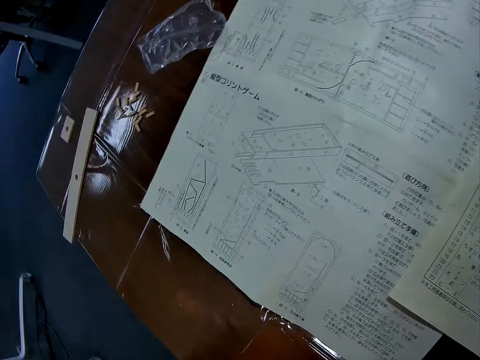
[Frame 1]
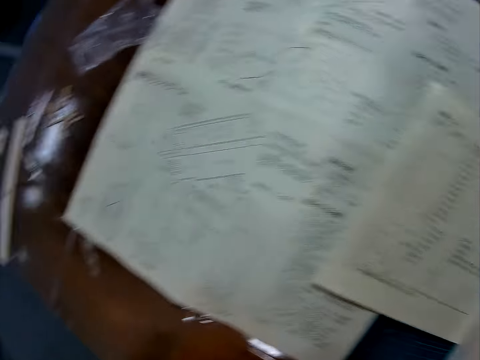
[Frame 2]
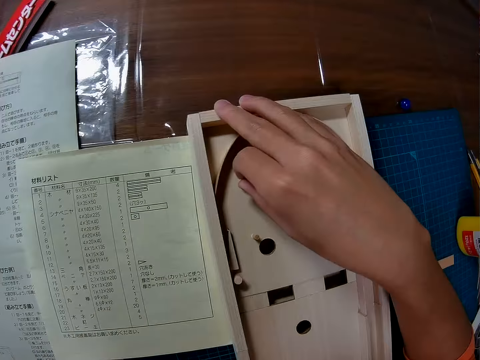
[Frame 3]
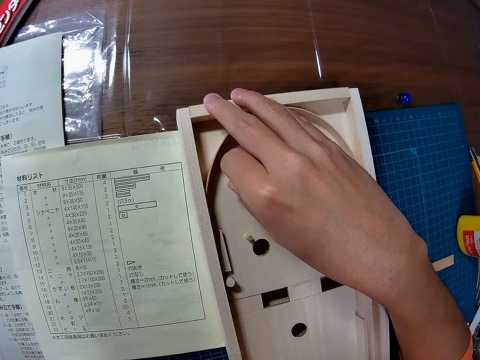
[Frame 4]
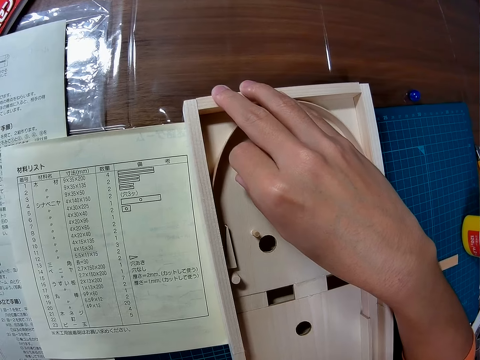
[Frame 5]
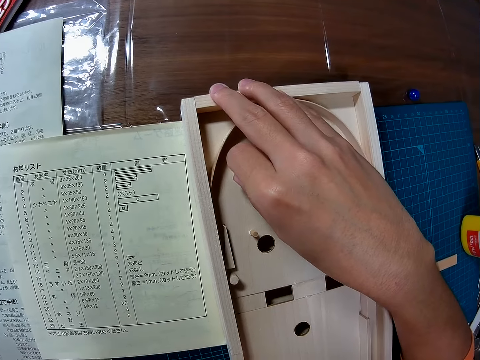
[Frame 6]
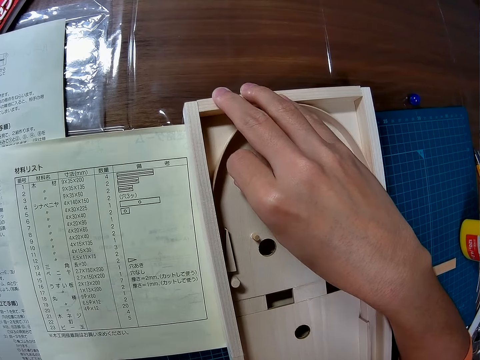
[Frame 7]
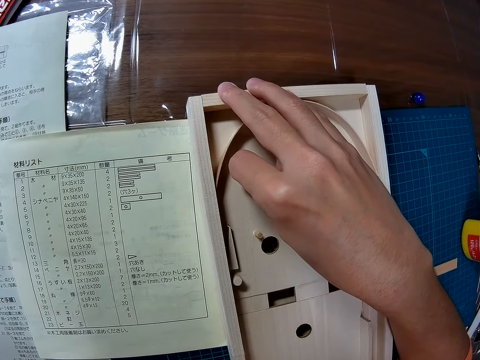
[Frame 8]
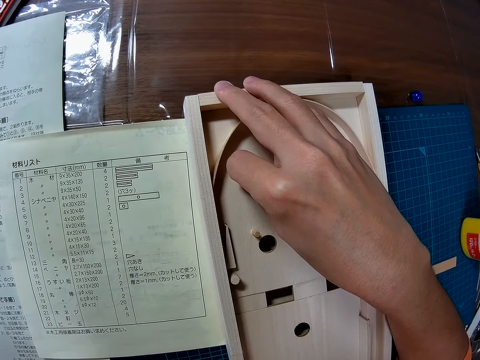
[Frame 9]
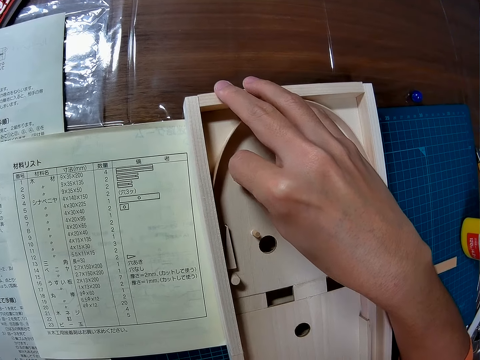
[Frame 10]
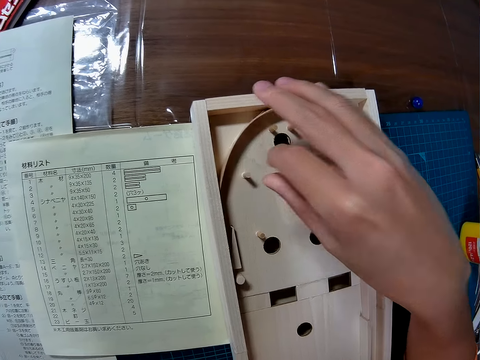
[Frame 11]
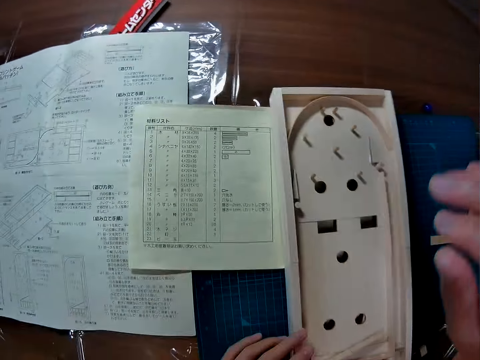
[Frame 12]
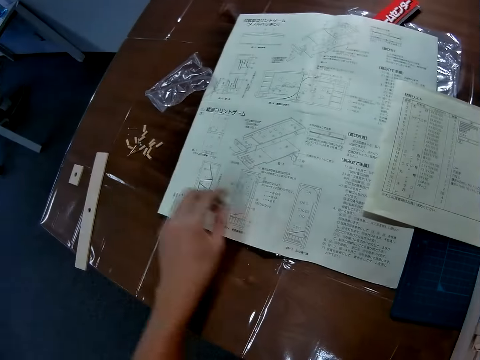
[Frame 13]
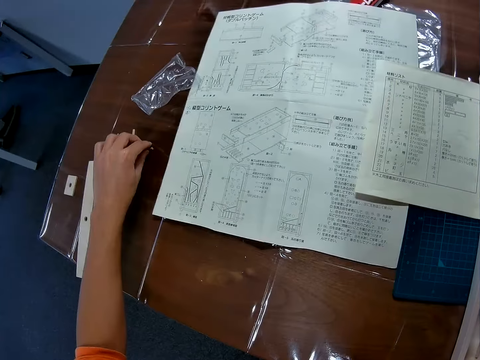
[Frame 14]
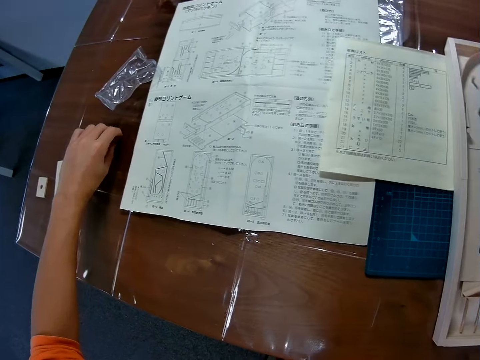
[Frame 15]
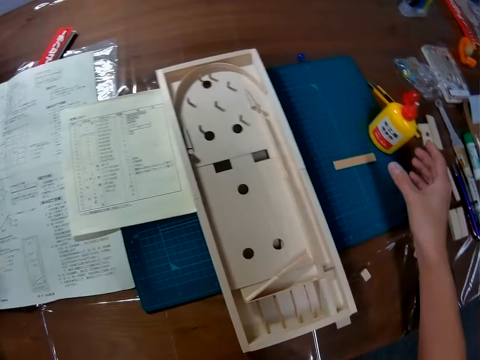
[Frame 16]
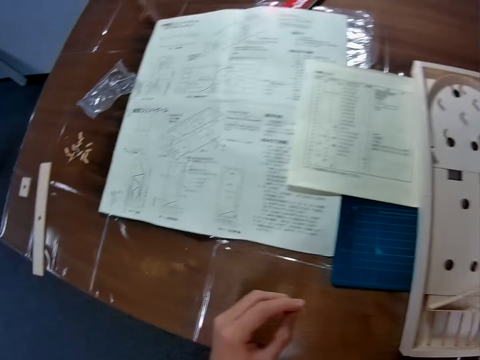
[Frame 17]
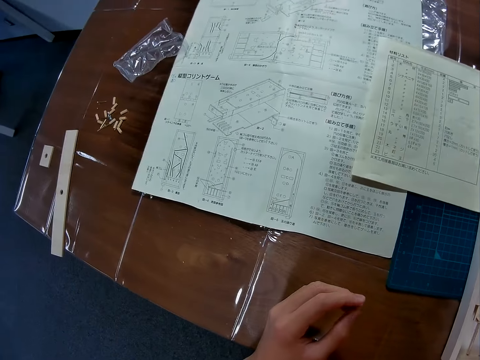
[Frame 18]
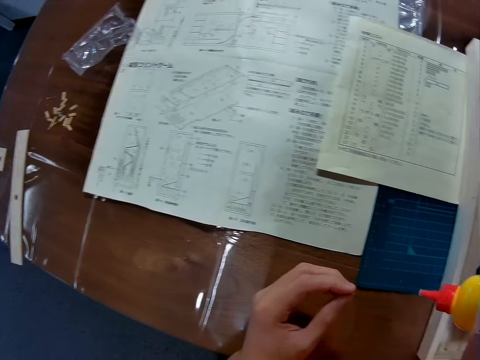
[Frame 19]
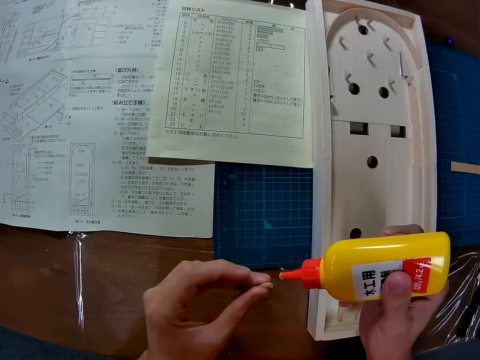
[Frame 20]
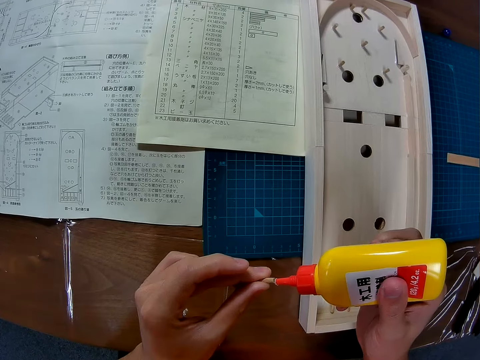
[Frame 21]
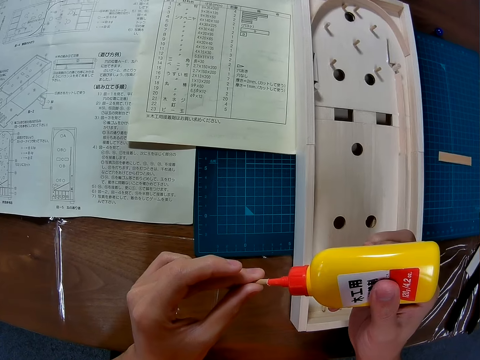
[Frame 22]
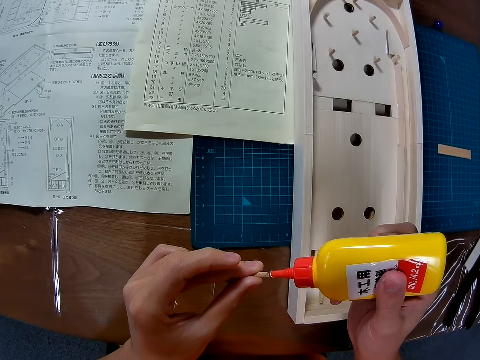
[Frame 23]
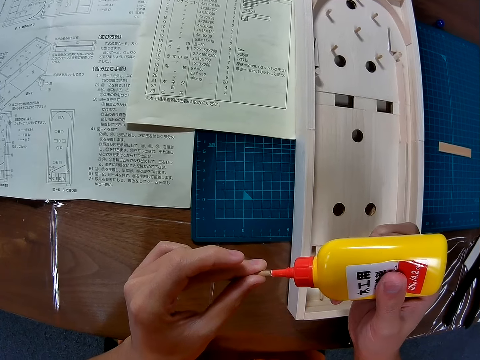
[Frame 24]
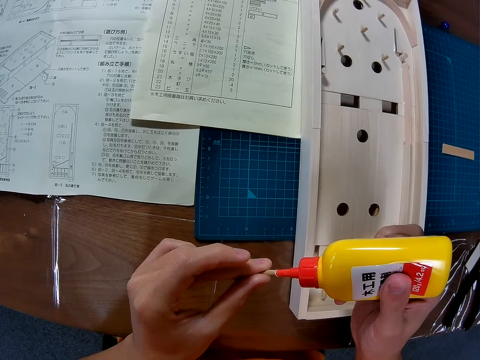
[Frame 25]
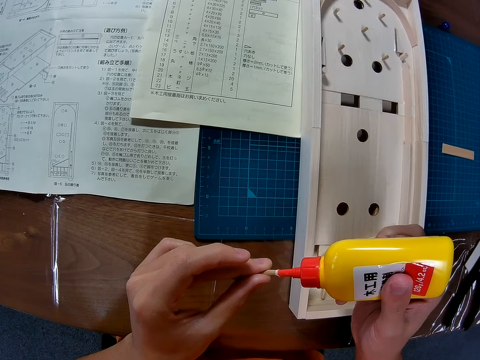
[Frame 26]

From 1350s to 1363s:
The camera wearer picks up a piece of wood. They pick up a glue bottle. They put glue on the piece of wood.

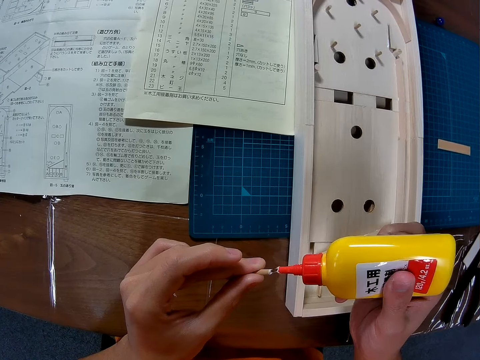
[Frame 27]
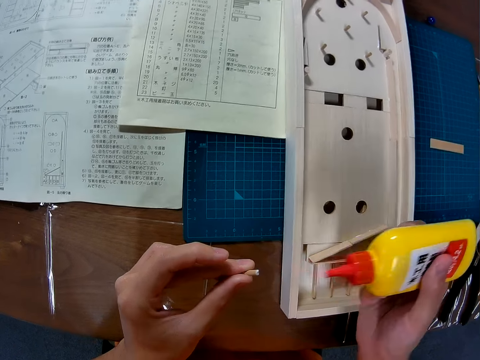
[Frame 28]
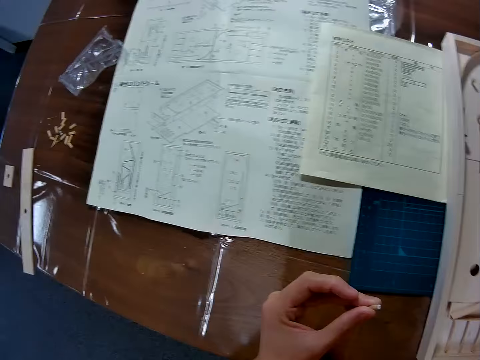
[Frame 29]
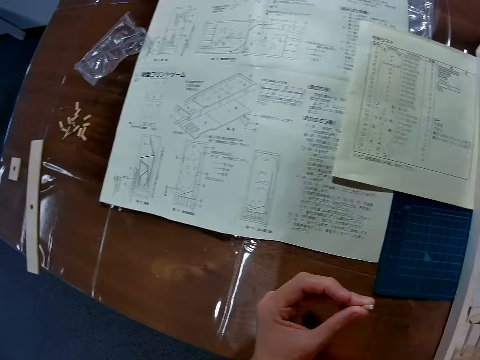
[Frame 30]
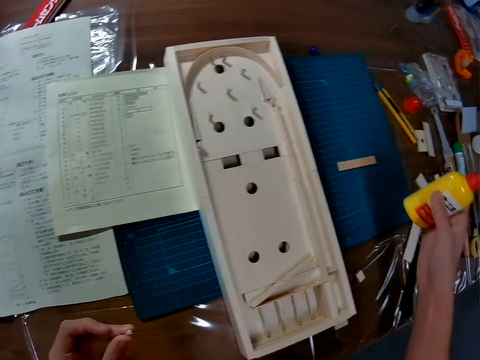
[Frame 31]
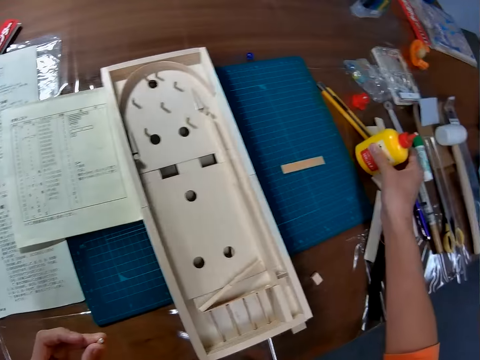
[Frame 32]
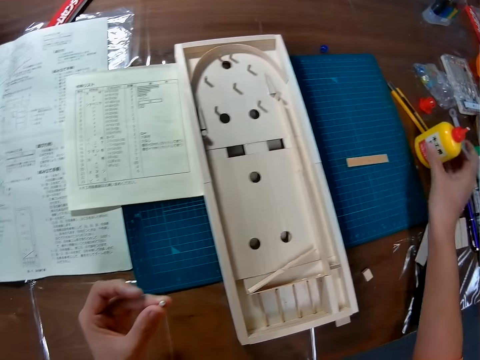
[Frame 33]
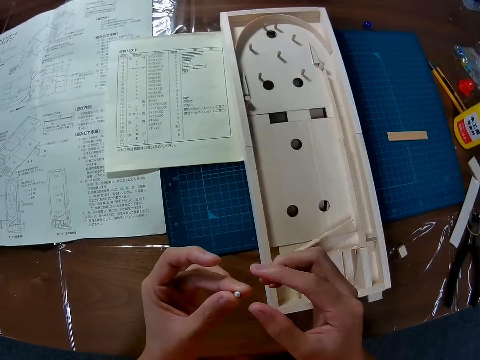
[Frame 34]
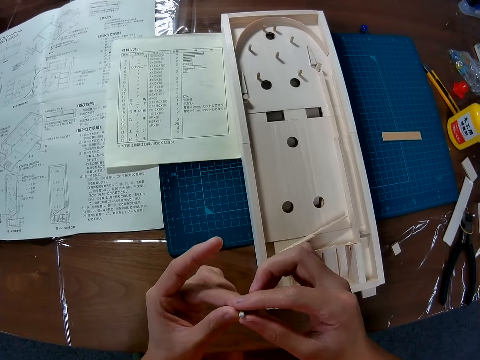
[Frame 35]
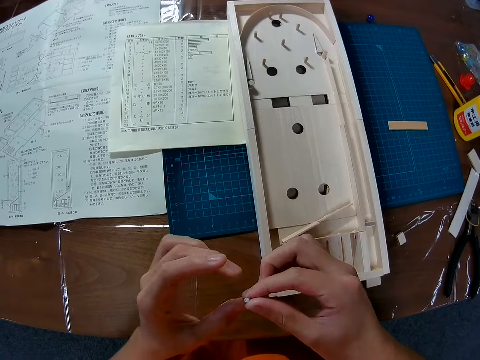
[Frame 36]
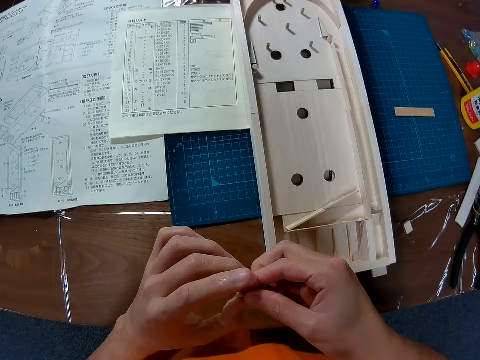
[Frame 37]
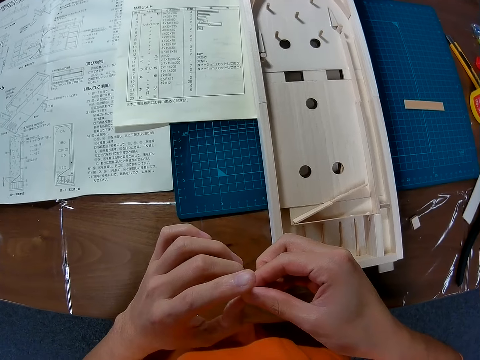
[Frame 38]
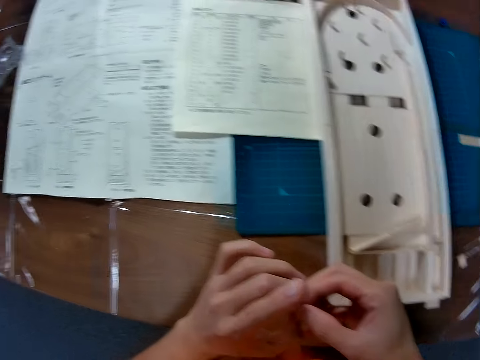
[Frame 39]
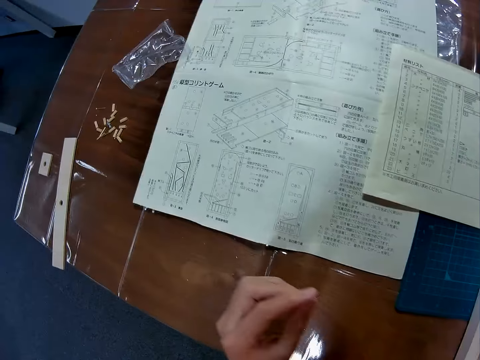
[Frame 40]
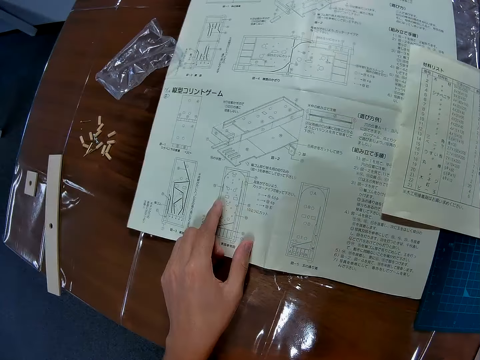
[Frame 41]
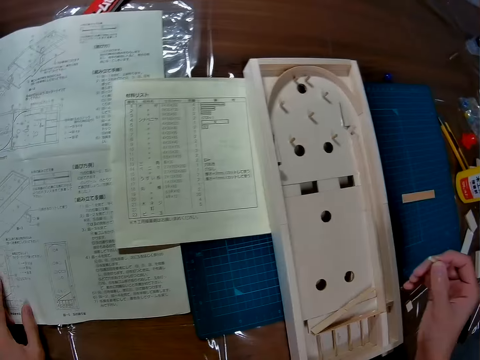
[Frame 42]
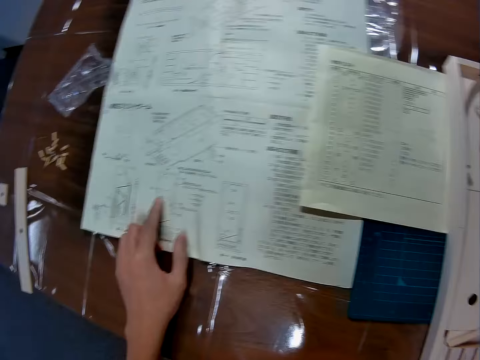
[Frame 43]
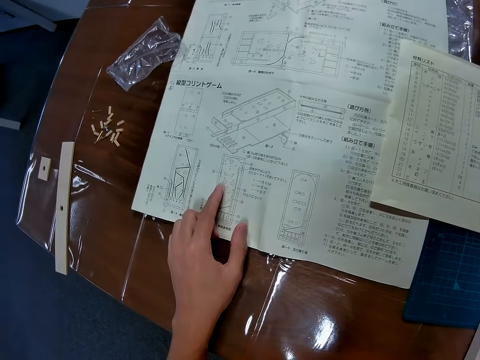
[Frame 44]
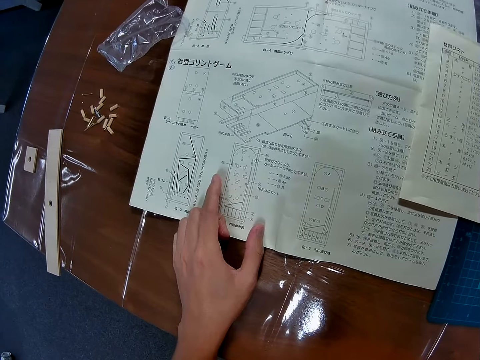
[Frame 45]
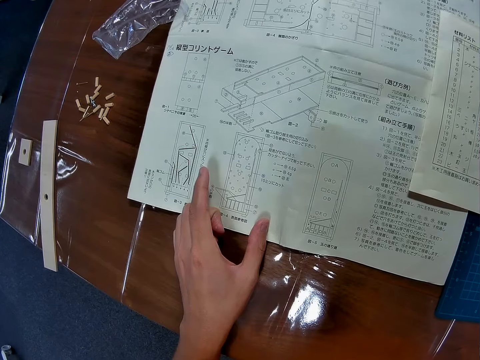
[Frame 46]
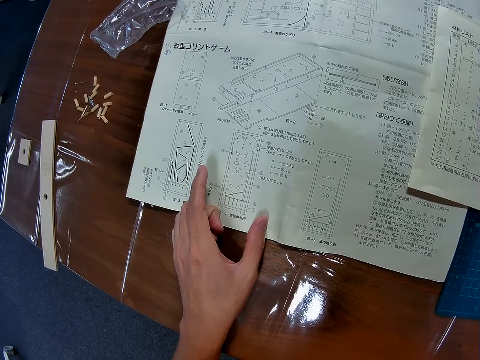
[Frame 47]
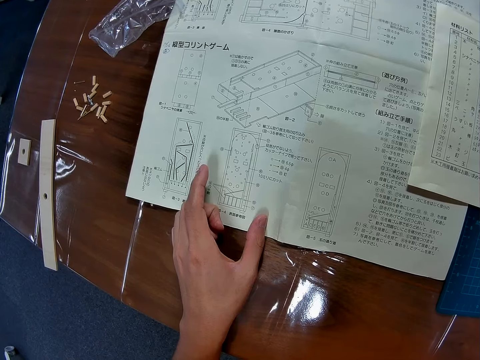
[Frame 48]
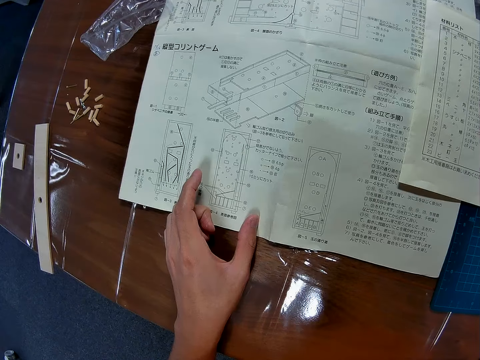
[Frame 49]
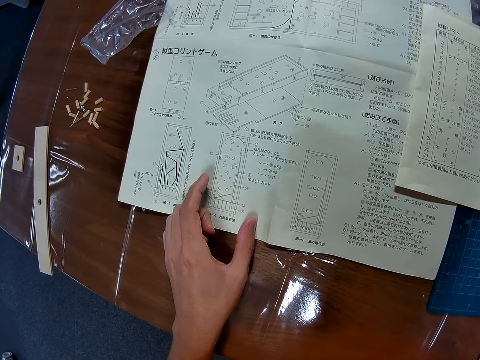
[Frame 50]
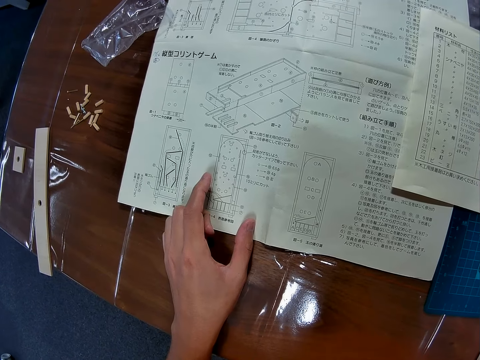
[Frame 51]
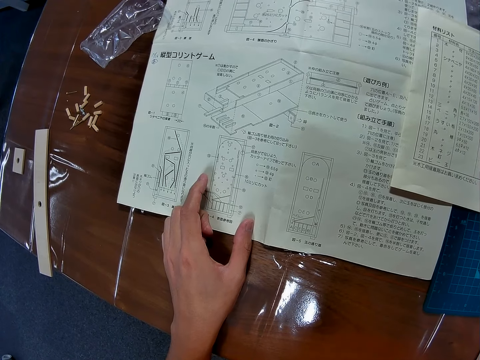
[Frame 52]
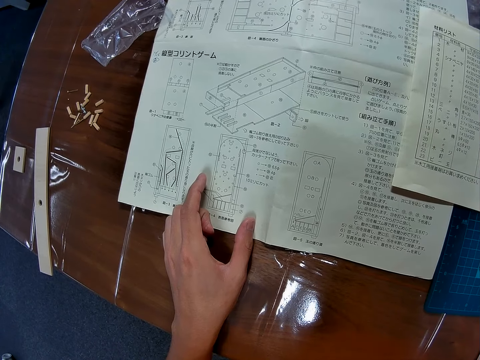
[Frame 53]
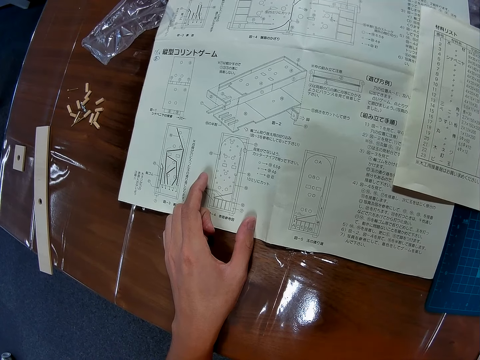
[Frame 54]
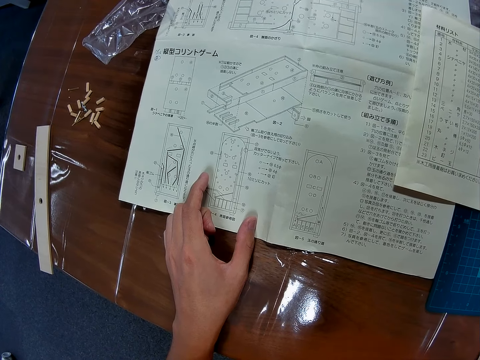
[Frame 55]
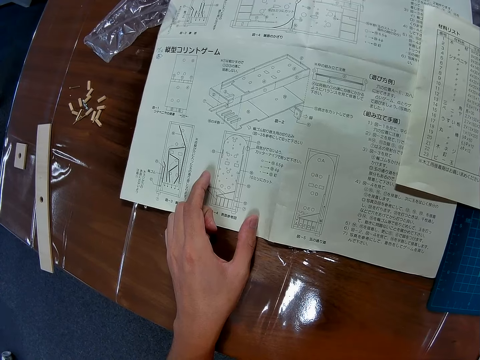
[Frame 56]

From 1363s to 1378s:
The camera wearer puts the glue bottle on the table. They hold the stick in hand. They point at the paper. They touch the instruction paper on the table.
